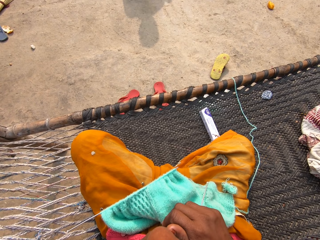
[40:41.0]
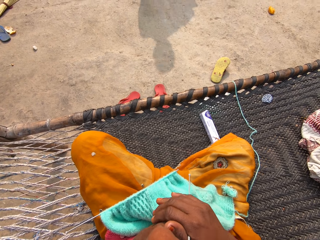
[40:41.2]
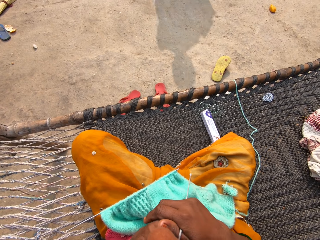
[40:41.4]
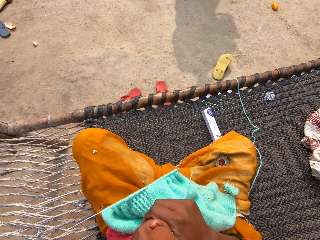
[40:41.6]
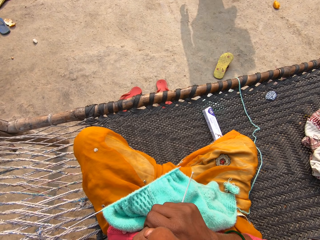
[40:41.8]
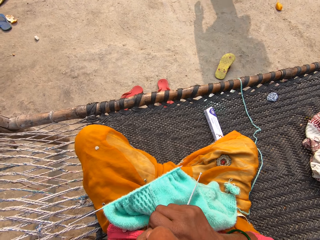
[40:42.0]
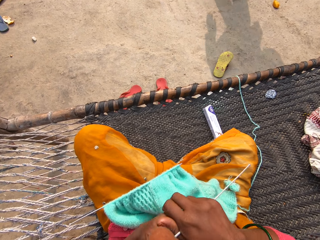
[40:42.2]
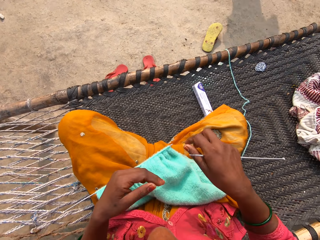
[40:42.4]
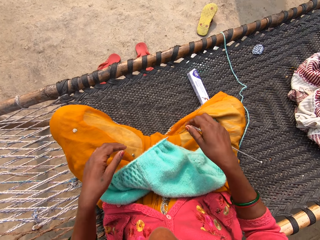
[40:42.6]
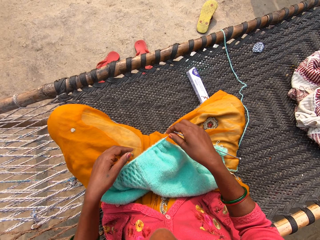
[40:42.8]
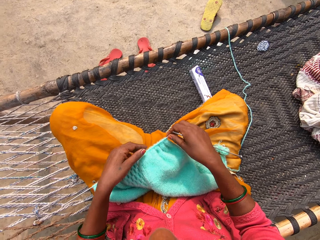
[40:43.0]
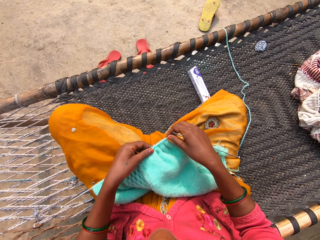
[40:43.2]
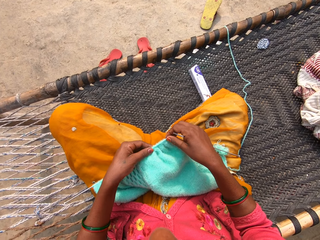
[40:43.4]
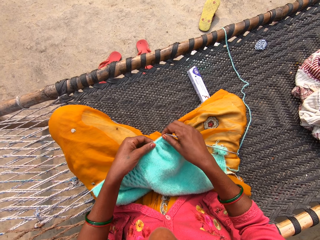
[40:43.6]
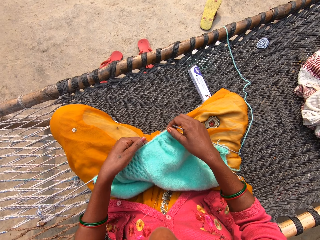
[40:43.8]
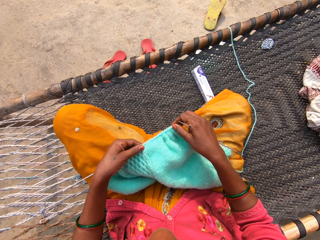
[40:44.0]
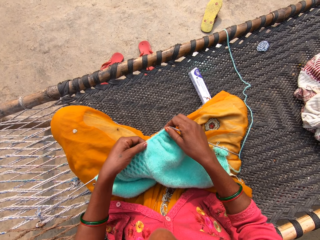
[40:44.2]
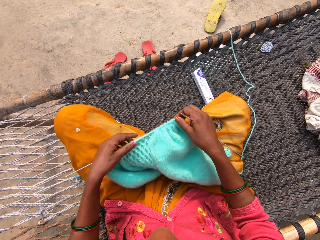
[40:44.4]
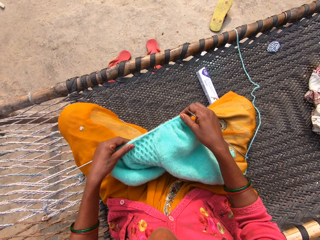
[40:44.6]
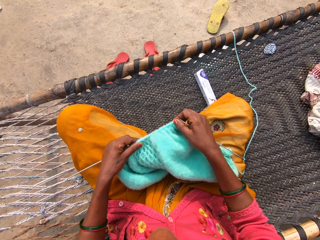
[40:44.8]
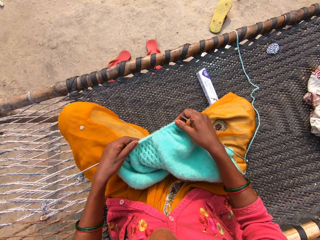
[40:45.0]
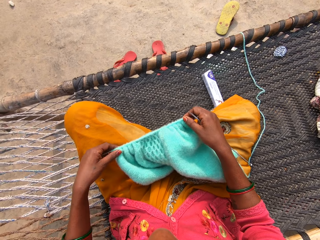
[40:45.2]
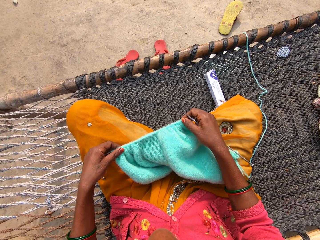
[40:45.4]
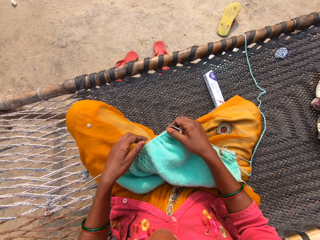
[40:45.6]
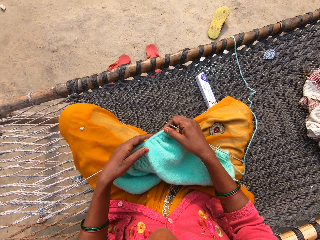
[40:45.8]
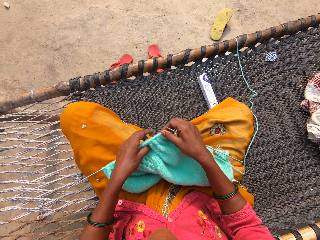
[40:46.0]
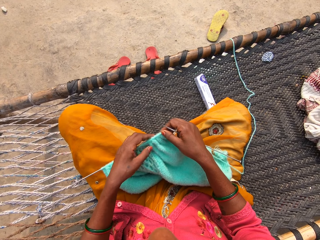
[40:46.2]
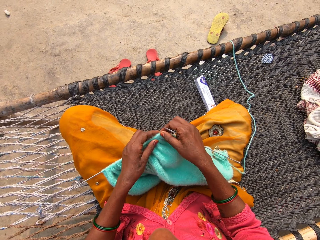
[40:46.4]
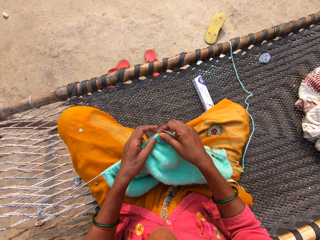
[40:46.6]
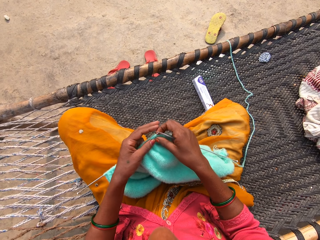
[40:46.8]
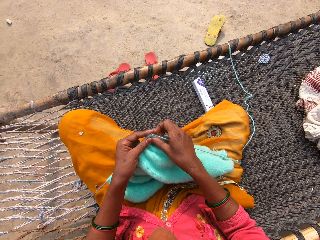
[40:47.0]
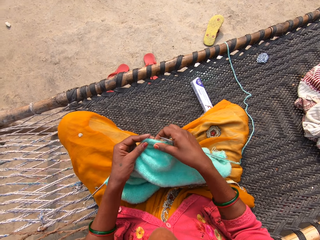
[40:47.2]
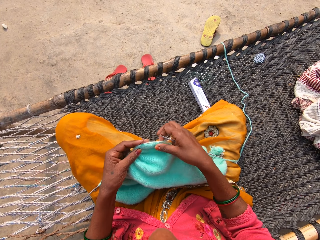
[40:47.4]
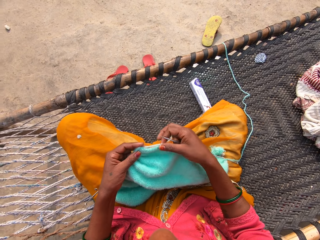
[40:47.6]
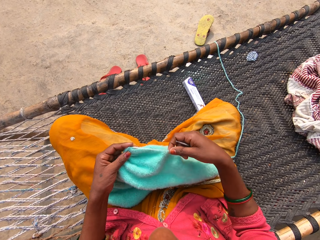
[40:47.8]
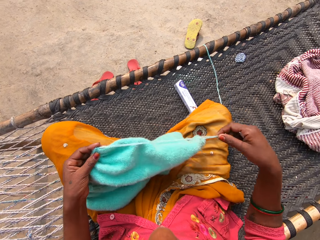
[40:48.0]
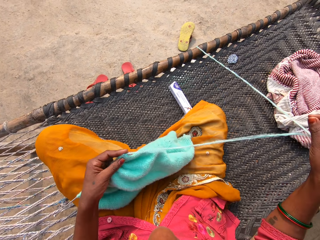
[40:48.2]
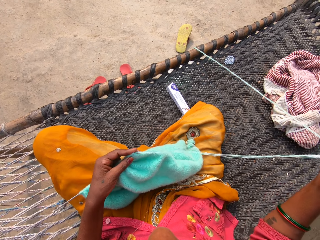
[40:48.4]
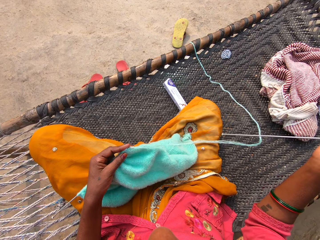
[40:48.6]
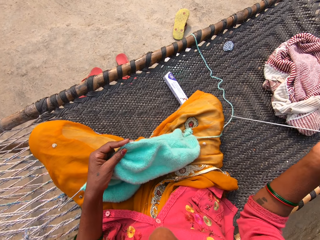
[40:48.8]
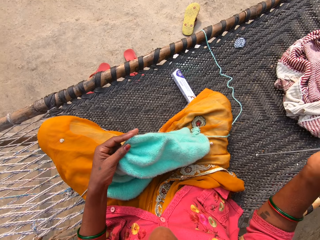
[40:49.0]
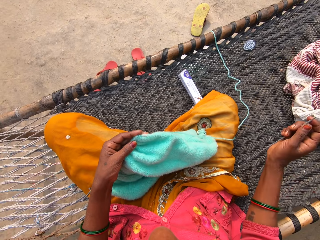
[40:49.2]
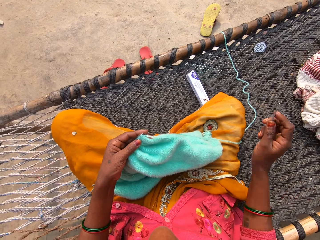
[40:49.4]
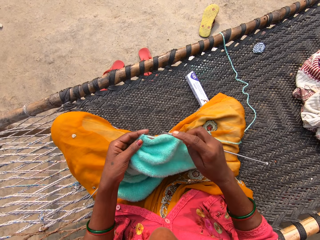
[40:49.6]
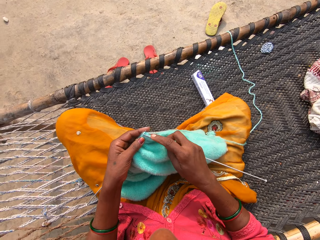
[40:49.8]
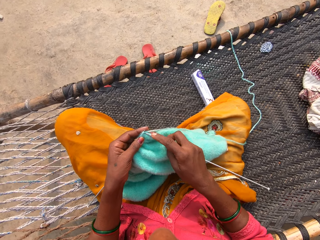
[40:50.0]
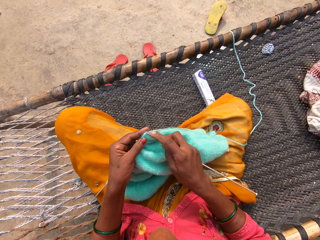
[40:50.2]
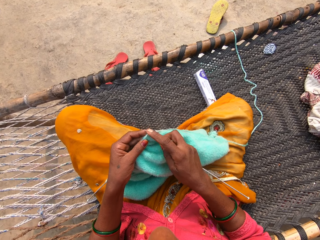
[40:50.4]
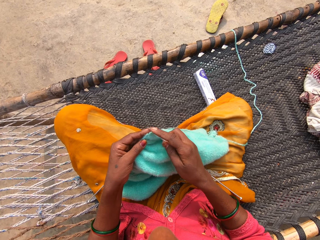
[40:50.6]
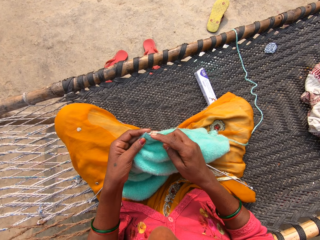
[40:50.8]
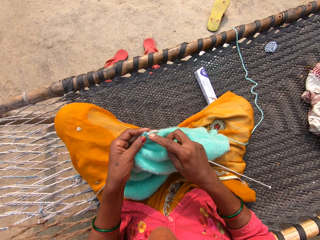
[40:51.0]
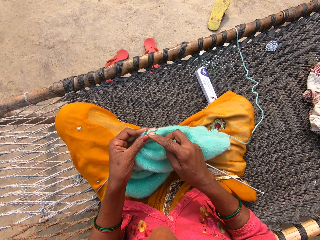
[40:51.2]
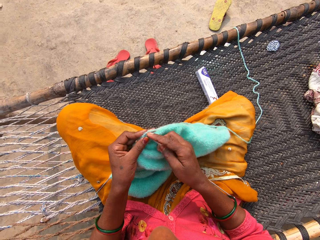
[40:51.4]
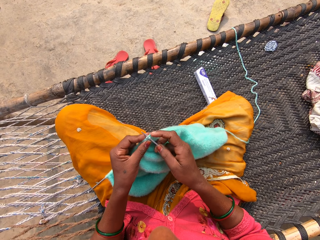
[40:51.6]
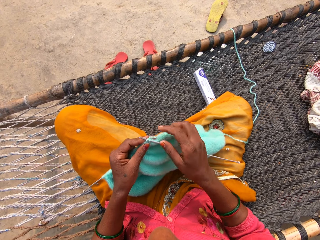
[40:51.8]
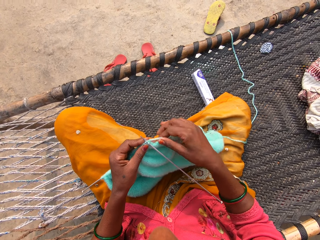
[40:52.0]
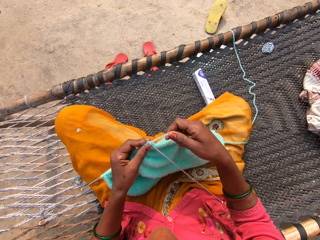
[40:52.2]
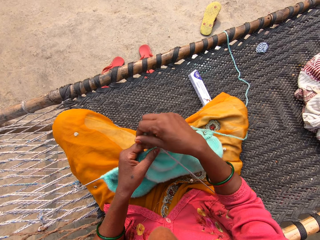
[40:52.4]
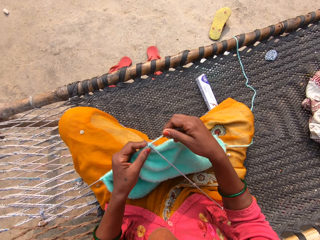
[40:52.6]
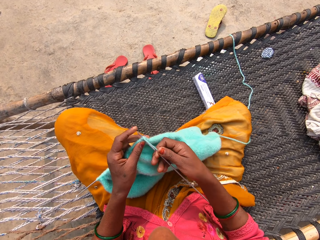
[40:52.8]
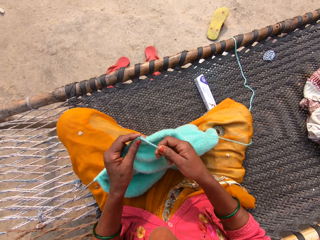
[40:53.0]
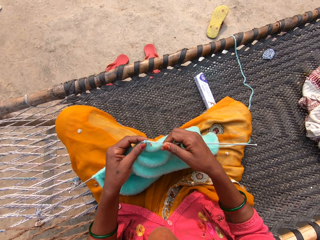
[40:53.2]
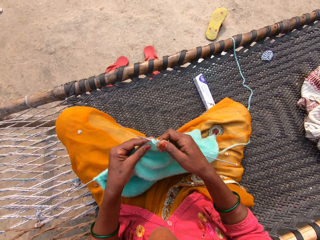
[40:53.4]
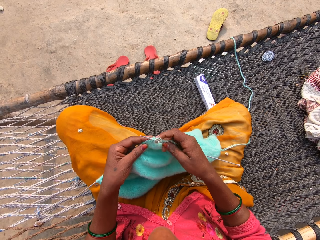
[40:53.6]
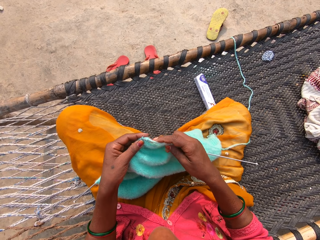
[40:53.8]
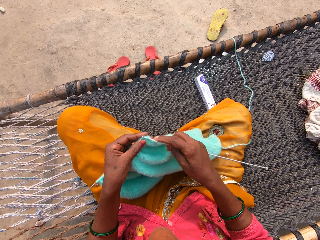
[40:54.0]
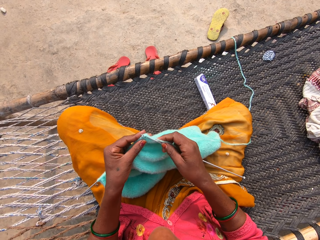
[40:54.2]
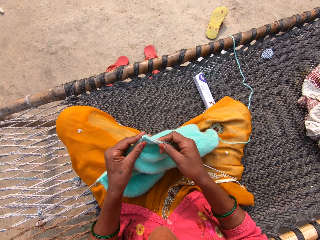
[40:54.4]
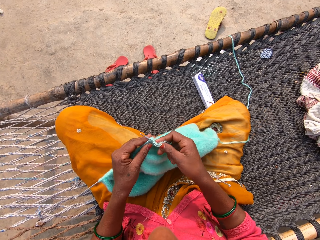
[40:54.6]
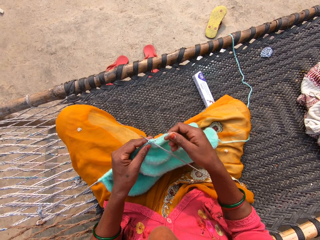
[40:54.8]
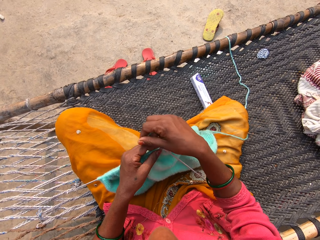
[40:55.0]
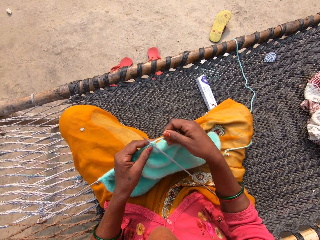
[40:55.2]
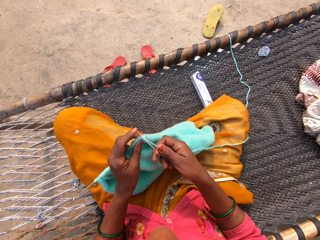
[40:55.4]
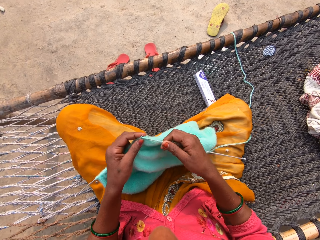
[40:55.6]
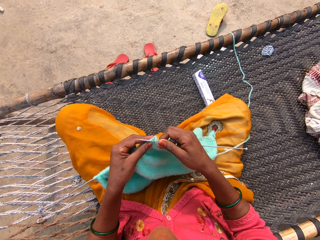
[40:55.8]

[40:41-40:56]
The camera wearer holds the garment. She pulls the garment on the knitting needle. She moves the right knitting pin to the left of the yarn. She holds the left knitting pin and yarn with her left hand. She pulls the thread. She adjusts the unknitted yarn with her right hand. She inserts the knitting pin in her right hand into the right side of the yarn. She knits the garment with two knitting pins and yarn on the rattan mat.

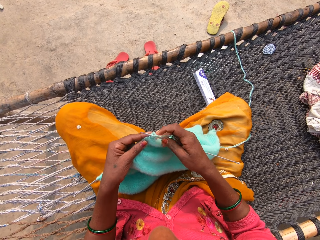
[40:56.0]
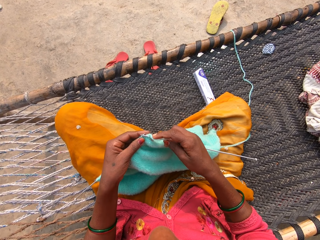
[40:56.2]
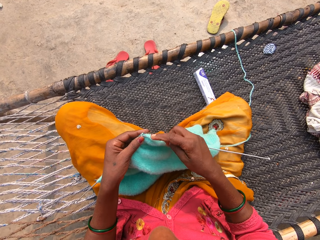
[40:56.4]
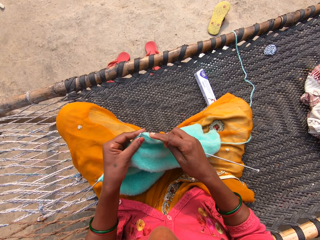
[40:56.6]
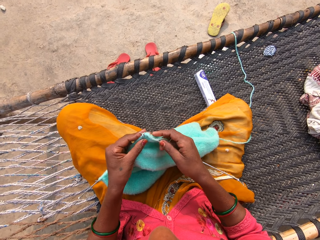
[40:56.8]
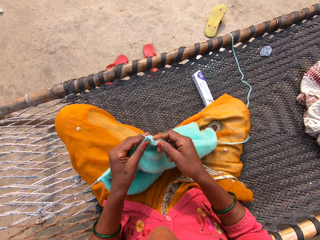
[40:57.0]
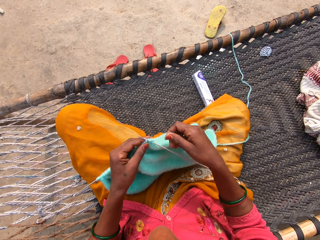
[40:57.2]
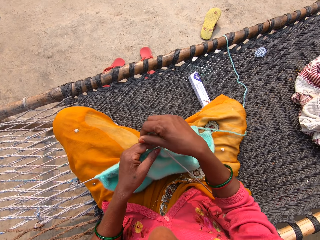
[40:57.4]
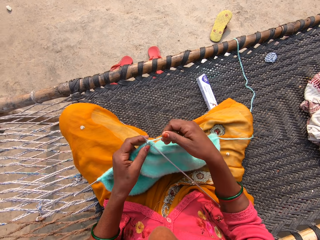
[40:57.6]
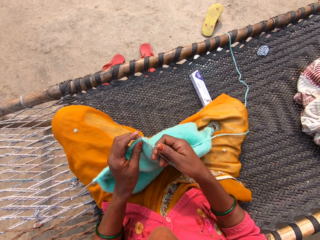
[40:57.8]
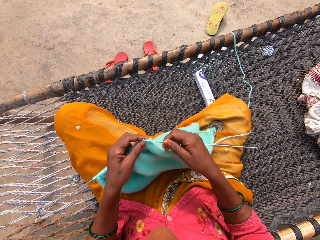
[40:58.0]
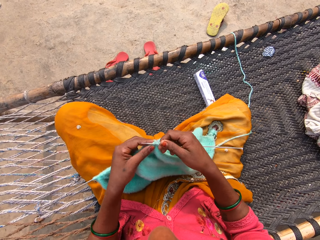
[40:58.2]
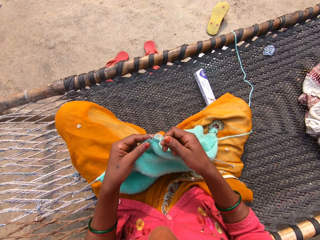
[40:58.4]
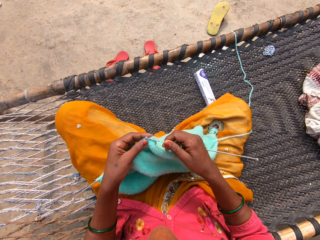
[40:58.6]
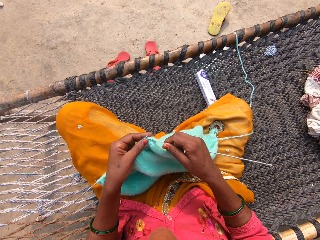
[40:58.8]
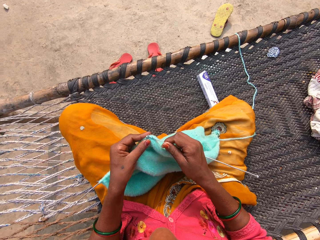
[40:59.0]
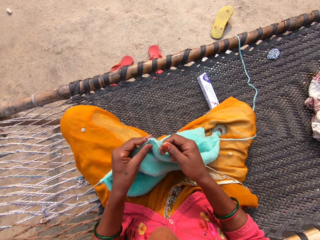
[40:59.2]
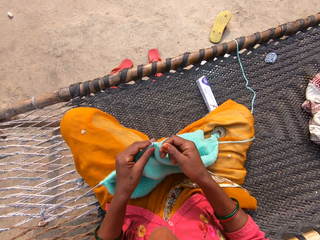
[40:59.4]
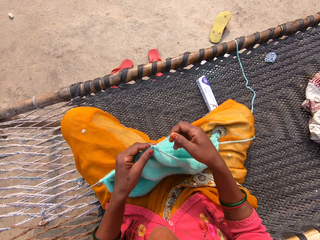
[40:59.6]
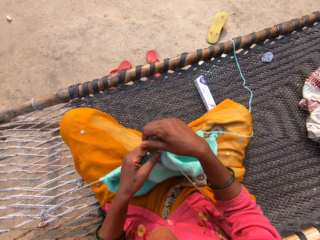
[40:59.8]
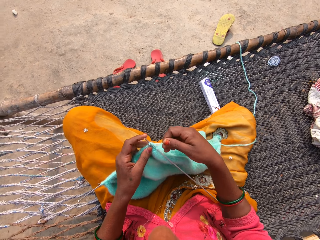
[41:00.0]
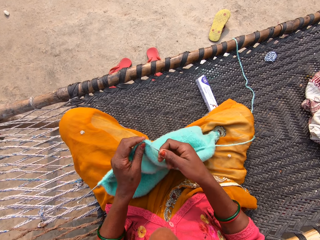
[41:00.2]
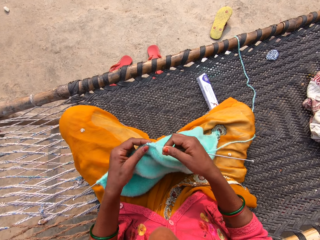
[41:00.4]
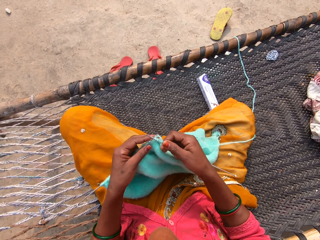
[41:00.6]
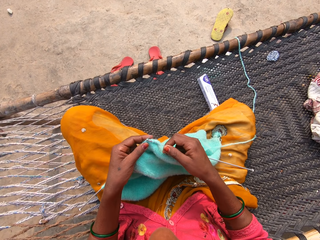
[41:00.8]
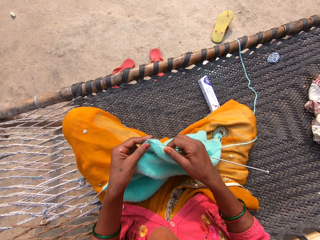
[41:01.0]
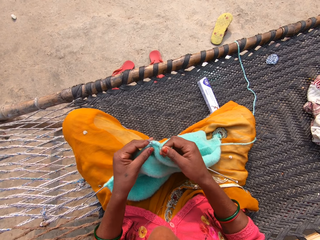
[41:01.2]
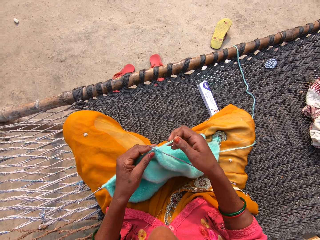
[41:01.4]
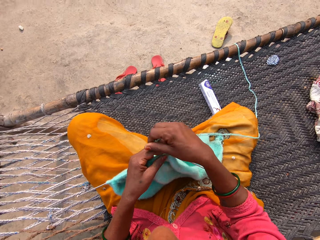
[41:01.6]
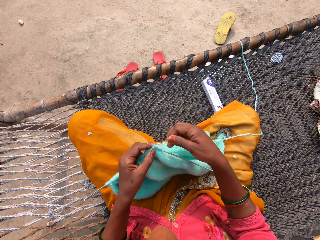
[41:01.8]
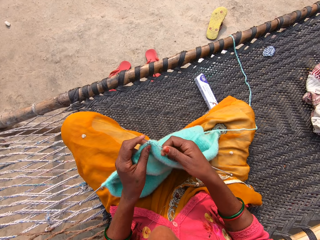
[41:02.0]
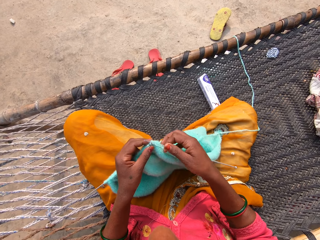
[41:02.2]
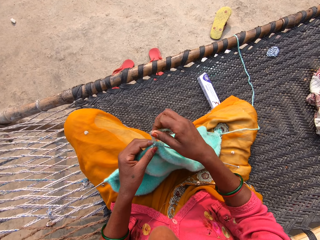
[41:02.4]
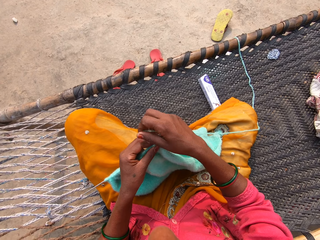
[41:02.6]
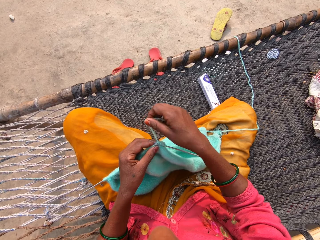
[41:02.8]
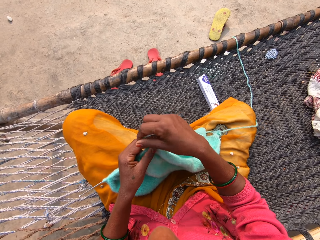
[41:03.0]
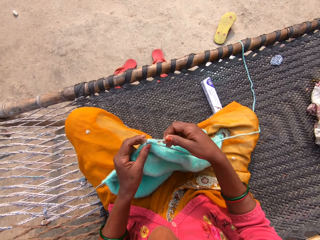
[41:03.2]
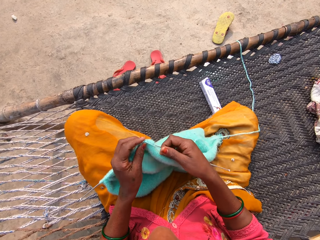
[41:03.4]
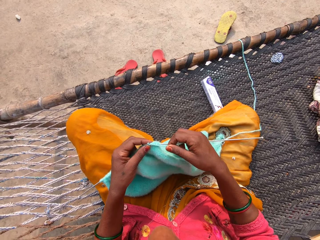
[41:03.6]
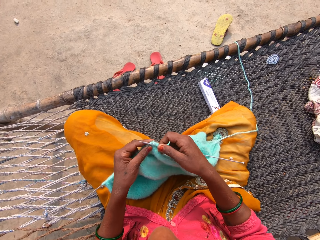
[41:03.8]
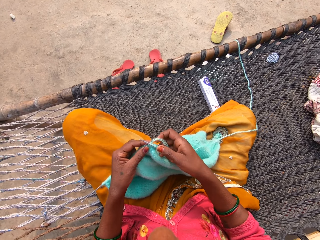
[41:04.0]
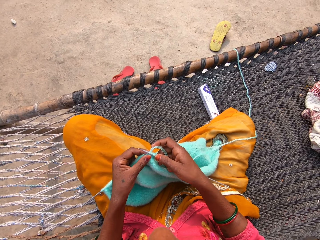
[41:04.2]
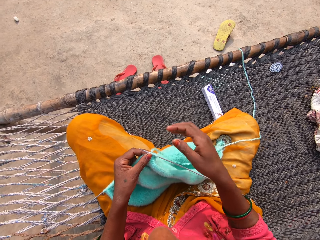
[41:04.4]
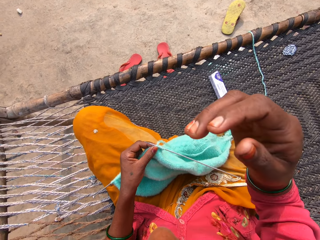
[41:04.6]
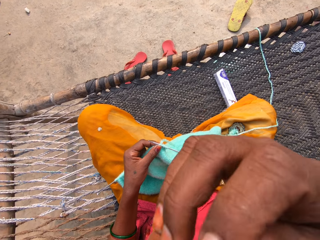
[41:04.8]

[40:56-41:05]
The camera wearer holds the knitting pins and yarn with her left hand.
